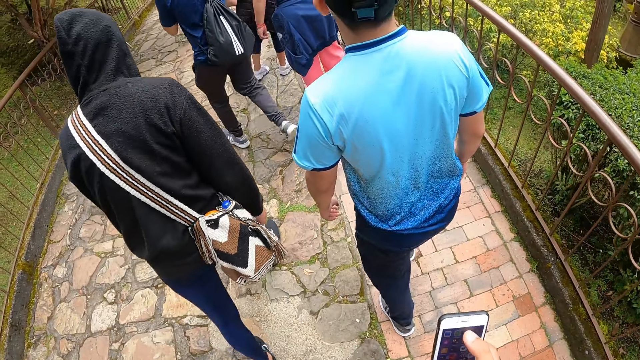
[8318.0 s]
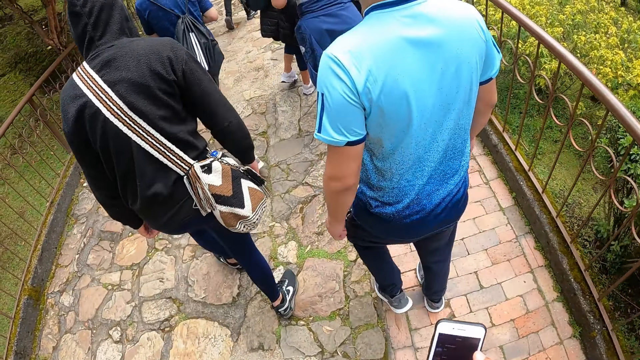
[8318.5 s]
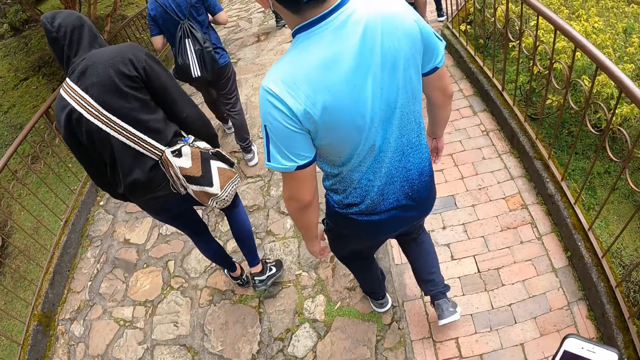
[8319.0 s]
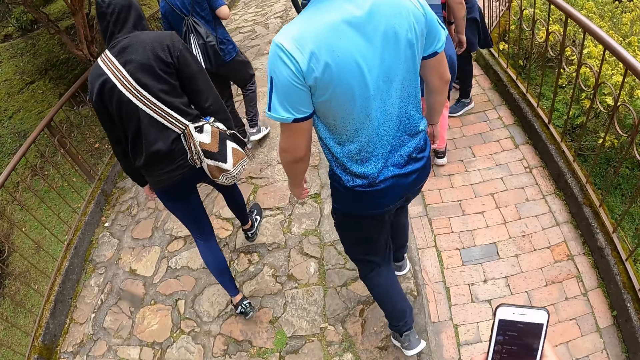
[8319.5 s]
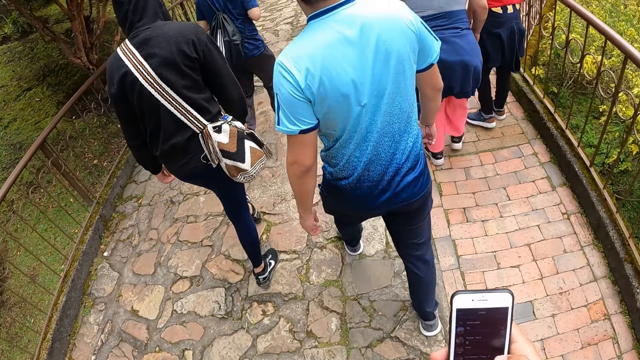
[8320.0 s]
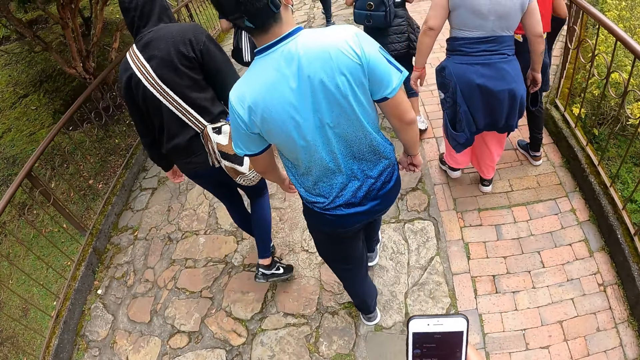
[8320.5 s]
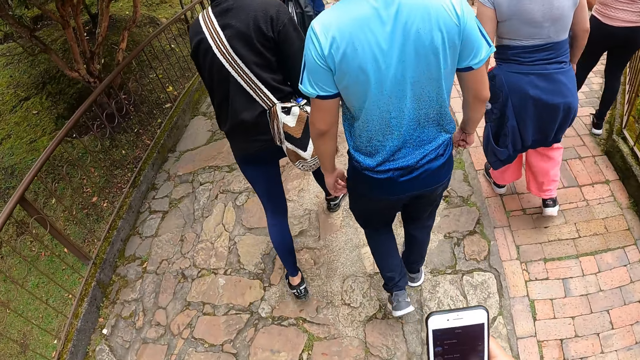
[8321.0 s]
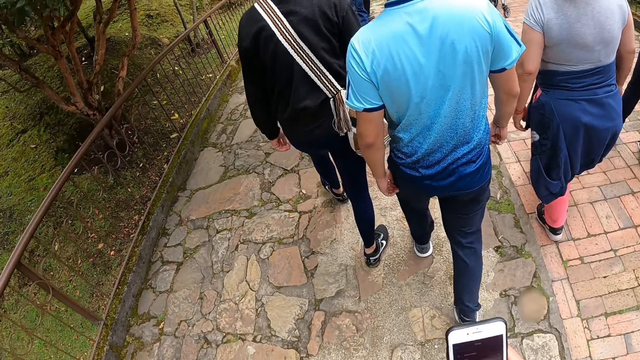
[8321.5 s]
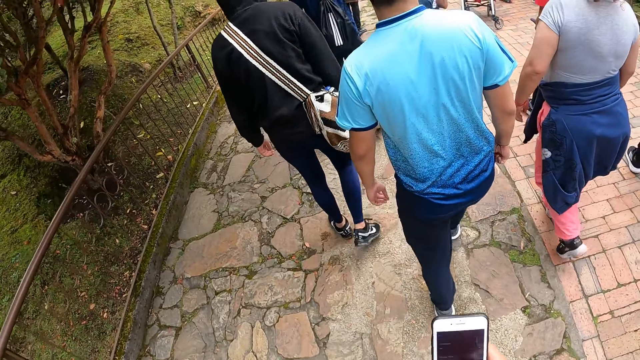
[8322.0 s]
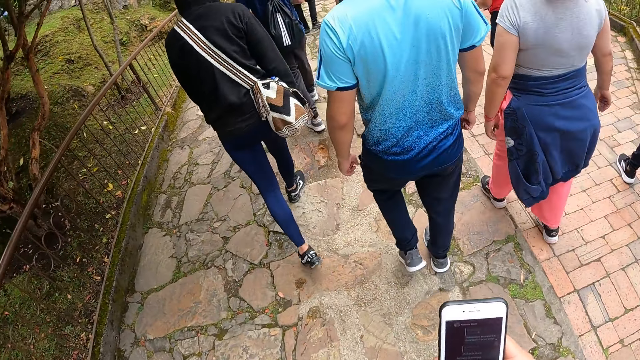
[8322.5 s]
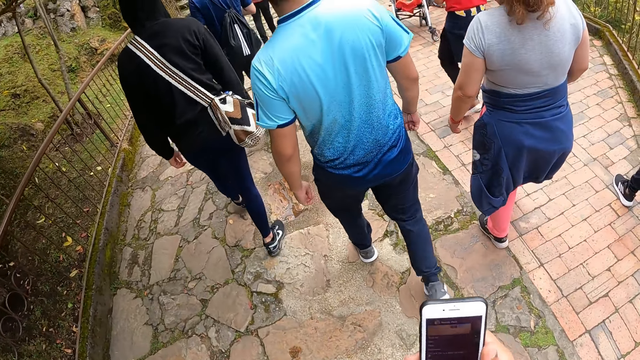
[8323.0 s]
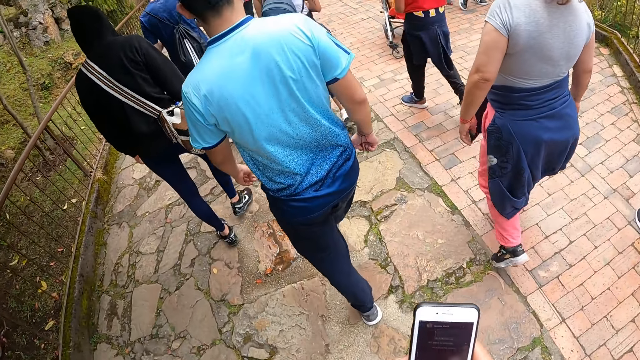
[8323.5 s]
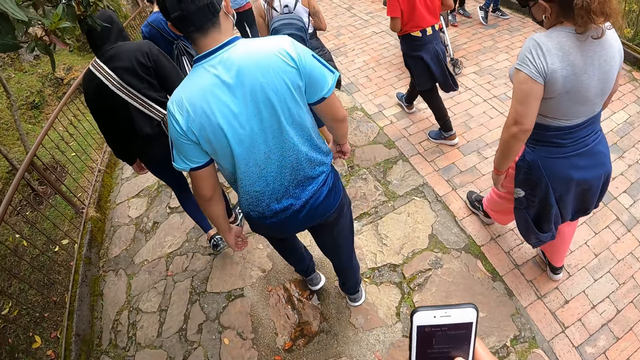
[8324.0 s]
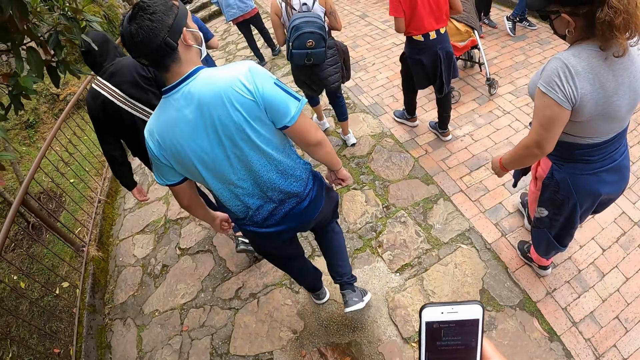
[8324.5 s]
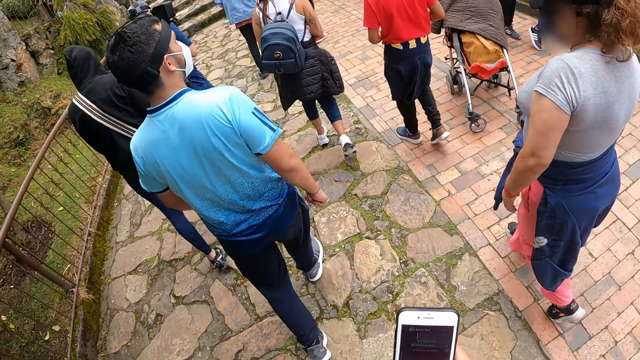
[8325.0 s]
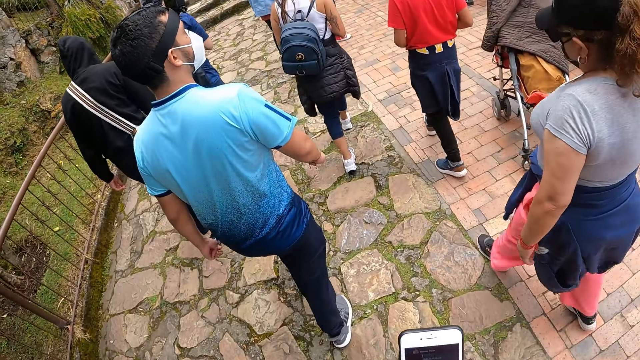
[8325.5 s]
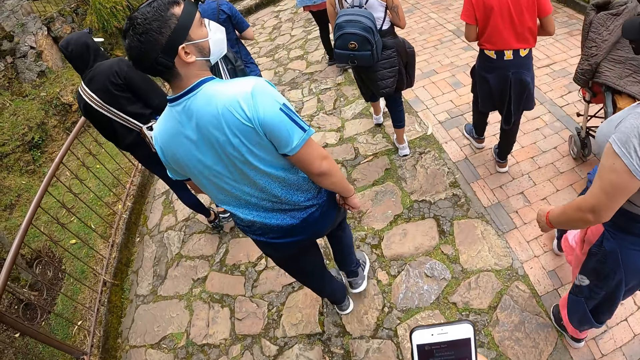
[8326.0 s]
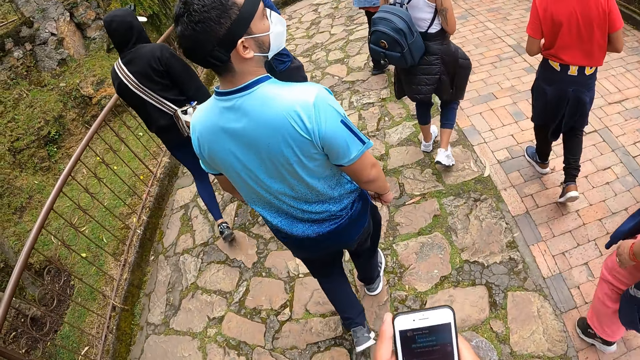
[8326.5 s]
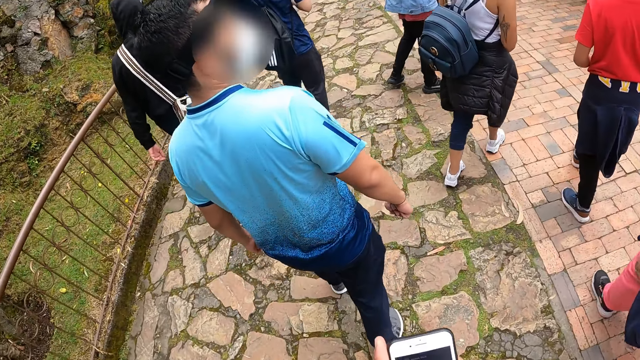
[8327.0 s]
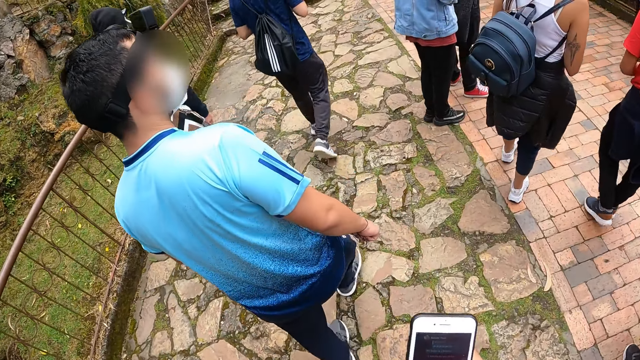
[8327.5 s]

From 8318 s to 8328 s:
The camera wearer walks around.

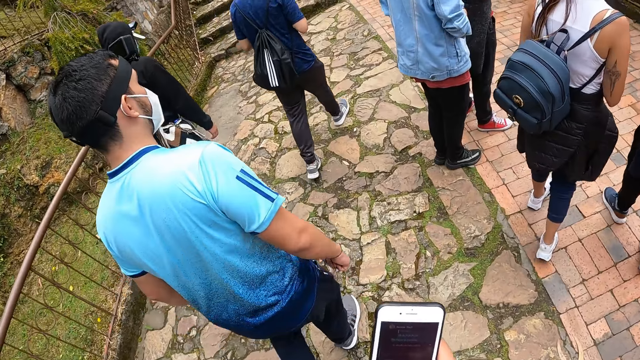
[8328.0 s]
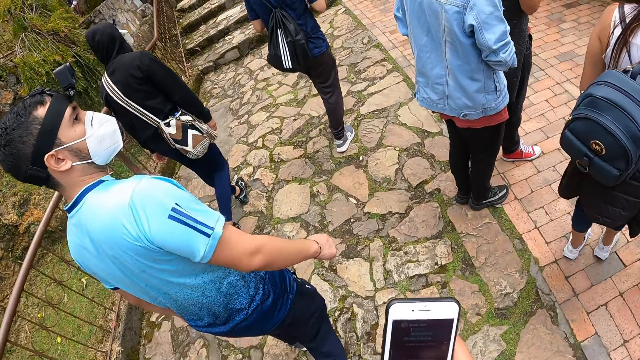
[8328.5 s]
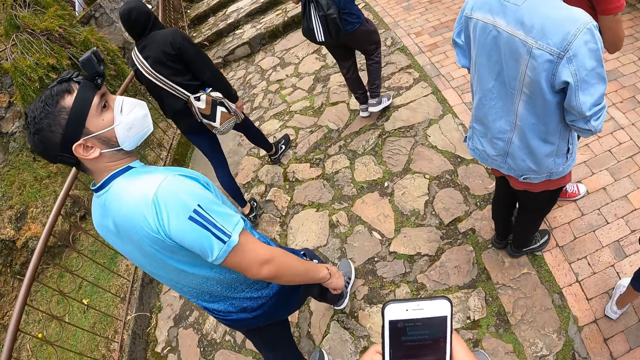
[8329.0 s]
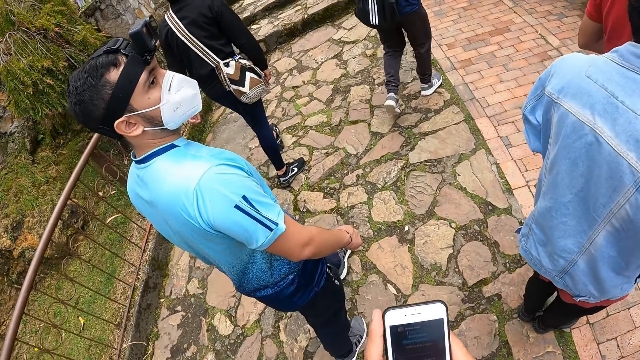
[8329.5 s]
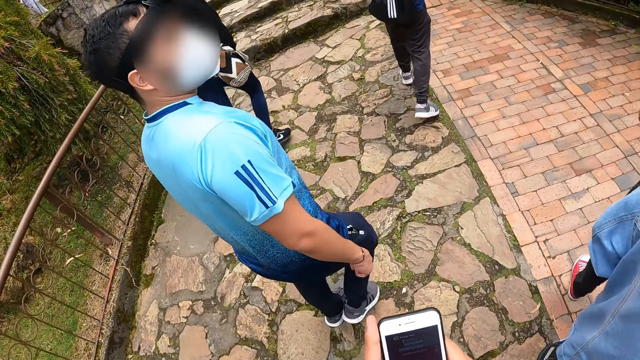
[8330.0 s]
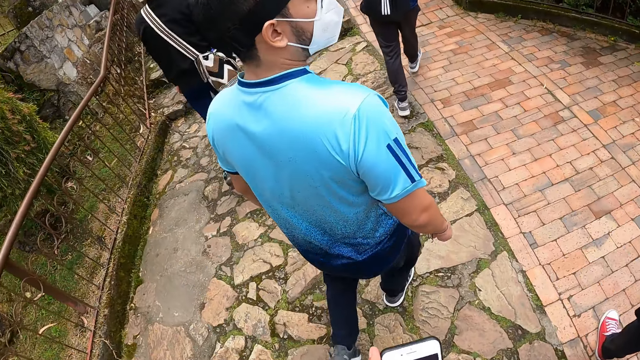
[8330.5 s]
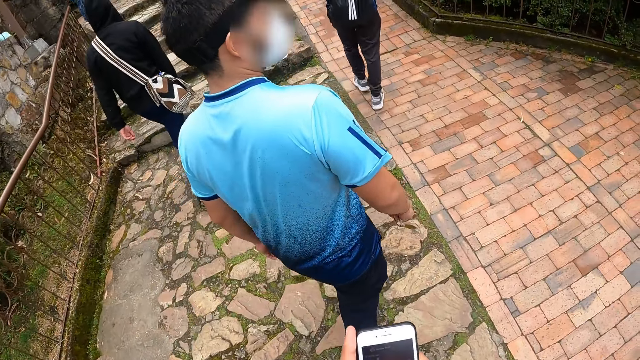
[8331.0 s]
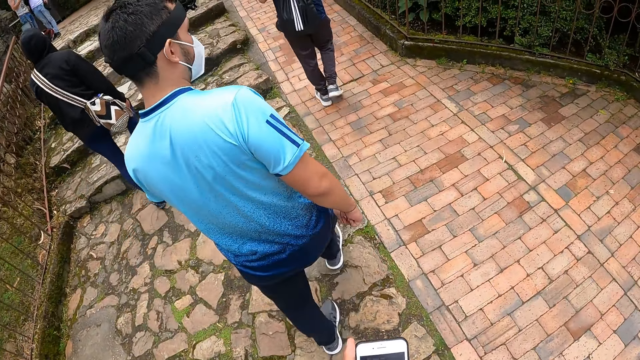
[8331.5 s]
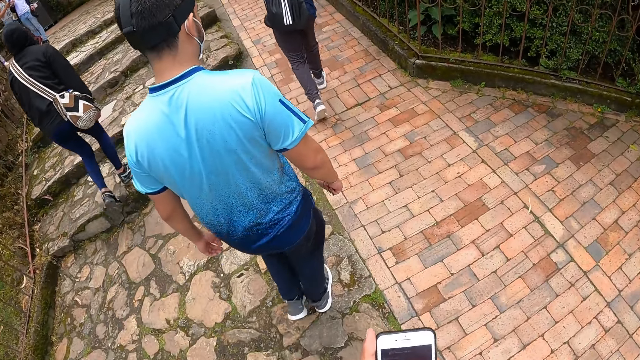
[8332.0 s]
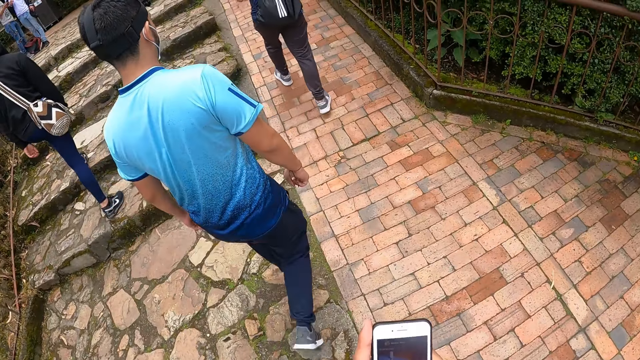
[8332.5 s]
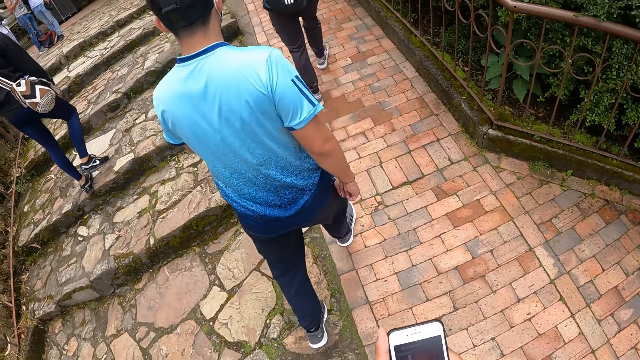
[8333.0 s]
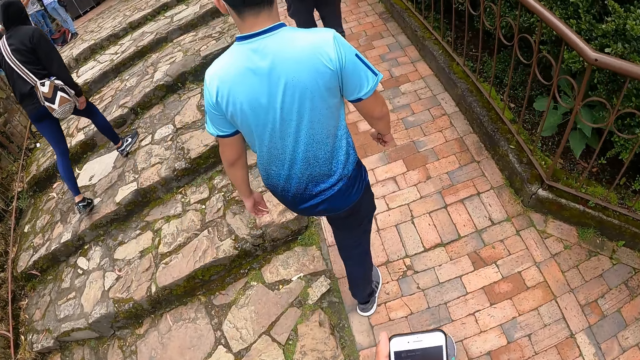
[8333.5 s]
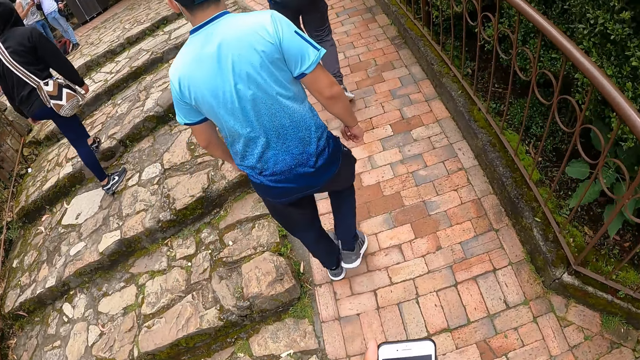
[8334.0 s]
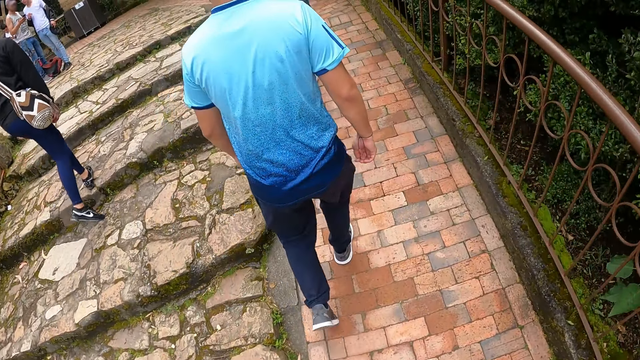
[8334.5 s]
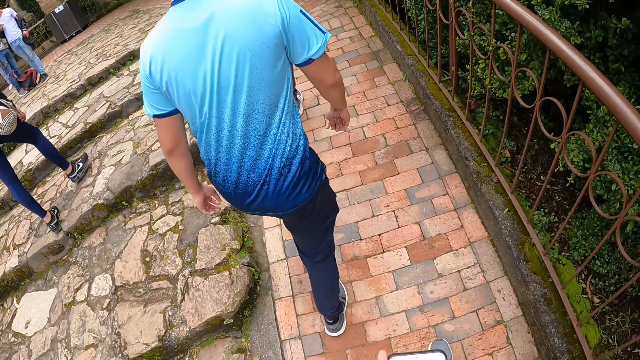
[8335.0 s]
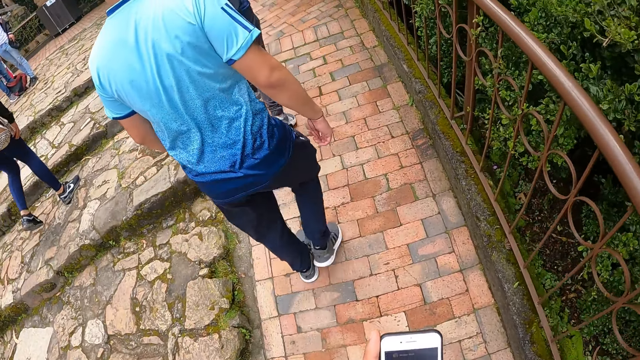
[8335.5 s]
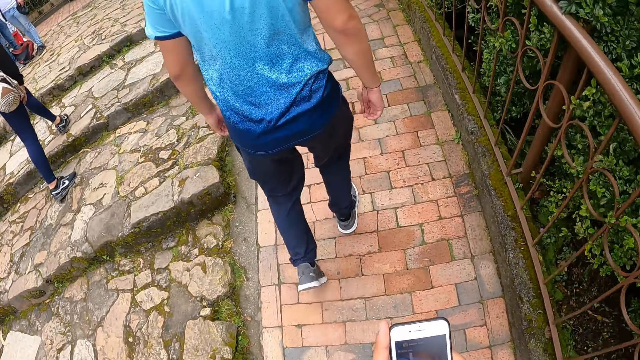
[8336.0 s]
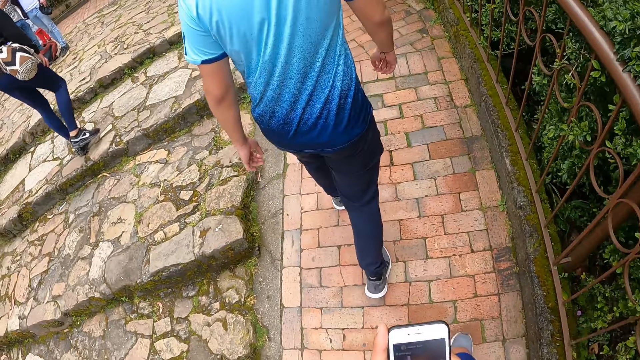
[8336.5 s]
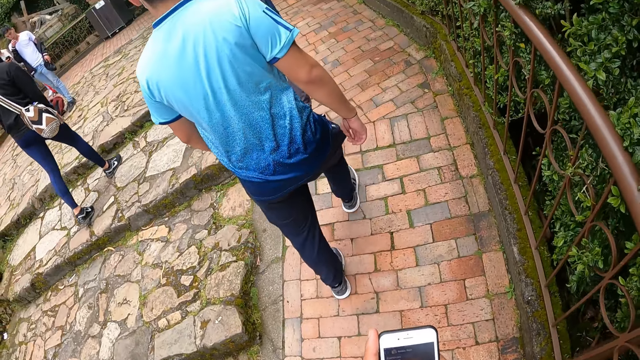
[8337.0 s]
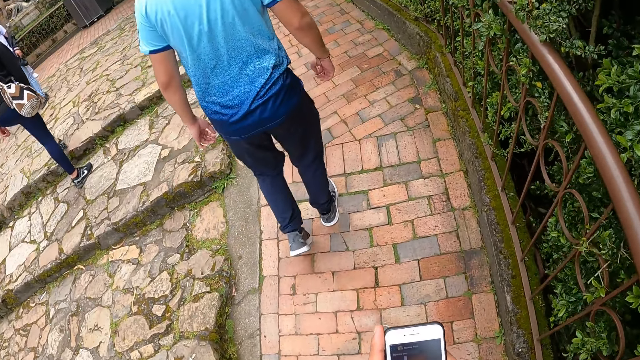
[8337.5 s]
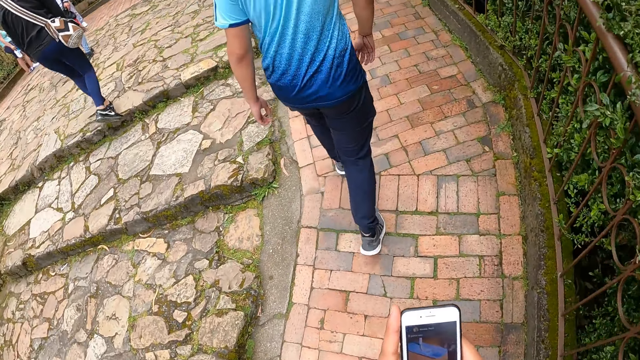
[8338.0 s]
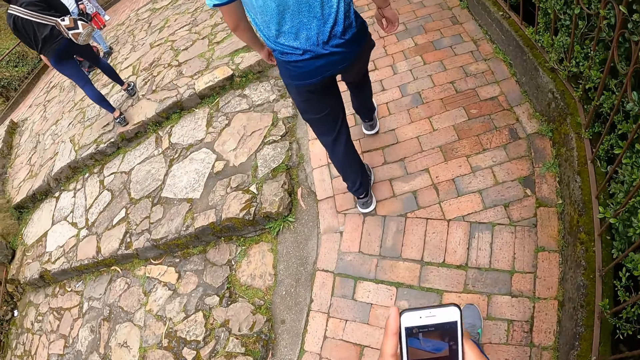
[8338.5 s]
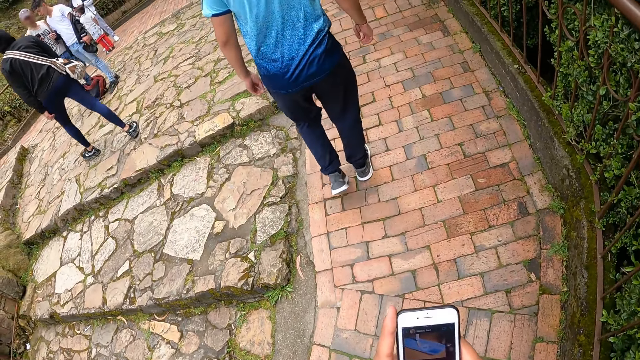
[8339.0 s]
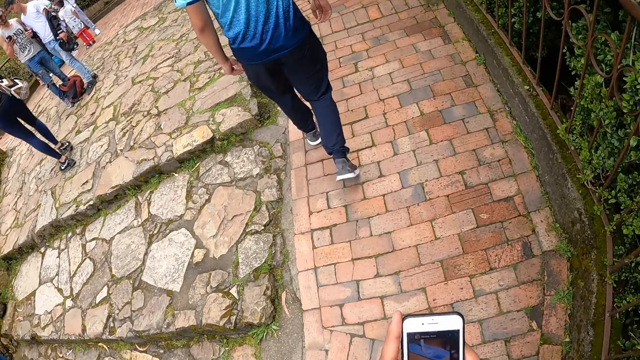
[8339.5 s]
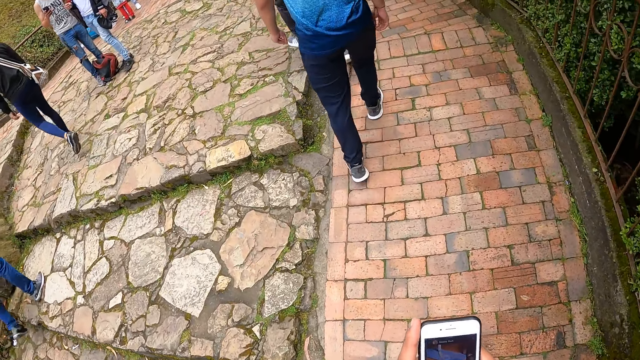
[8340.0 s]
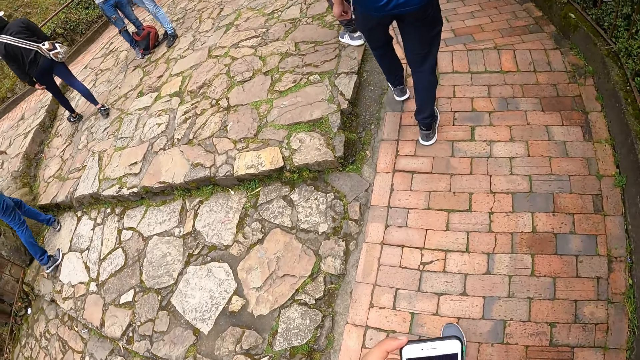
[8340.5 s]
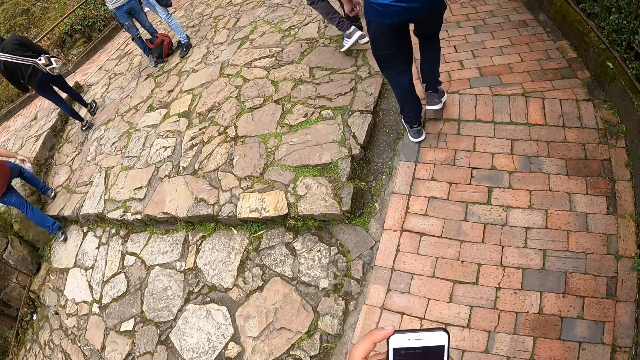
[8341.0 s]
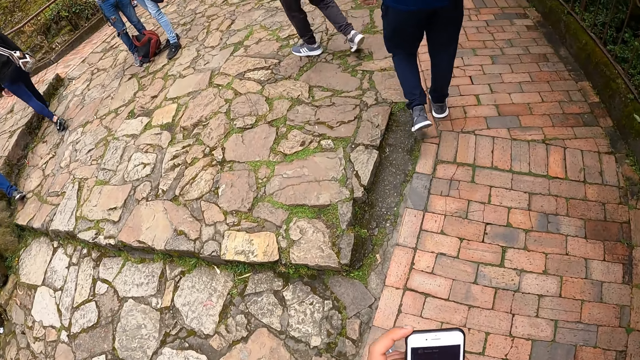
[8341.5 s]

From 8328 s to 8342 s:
A man looks around. The camera wearer uses the phone. The man walks around.
